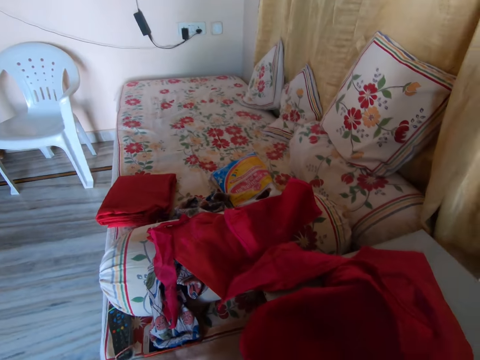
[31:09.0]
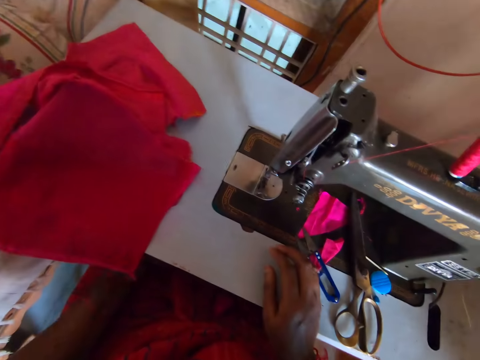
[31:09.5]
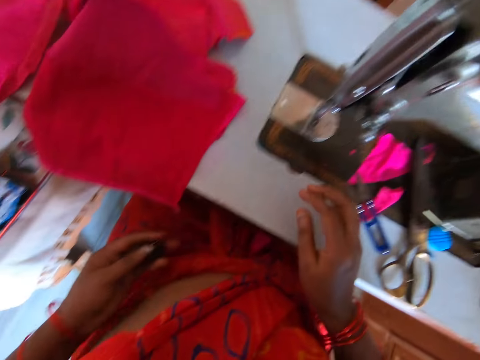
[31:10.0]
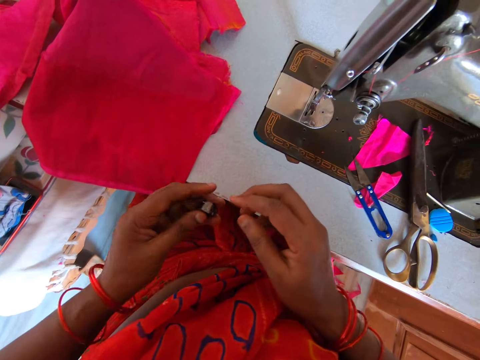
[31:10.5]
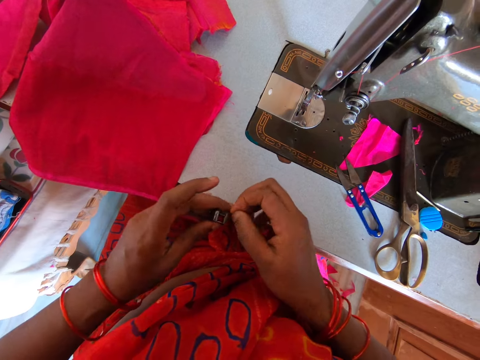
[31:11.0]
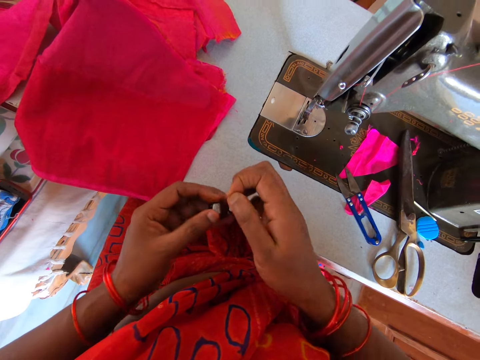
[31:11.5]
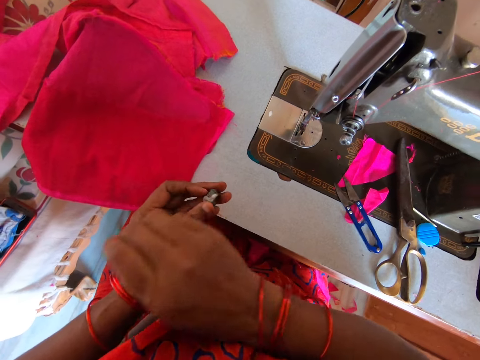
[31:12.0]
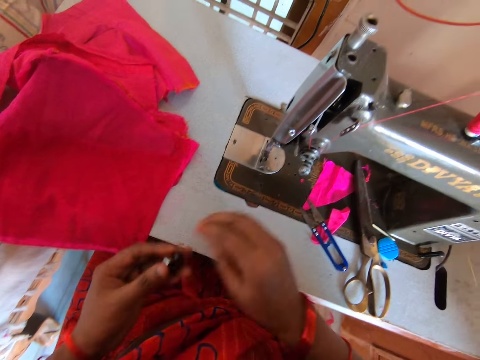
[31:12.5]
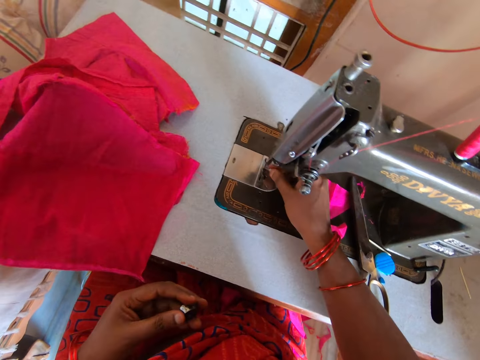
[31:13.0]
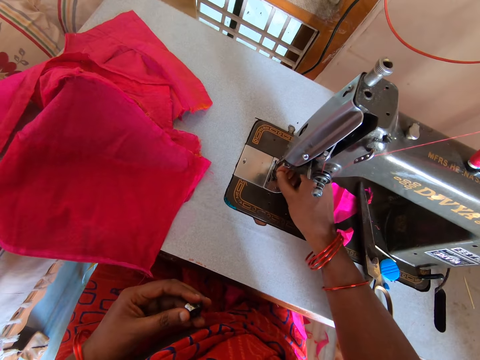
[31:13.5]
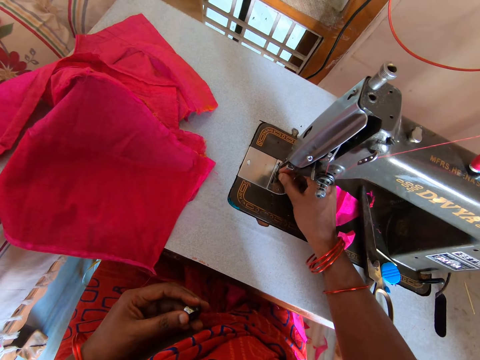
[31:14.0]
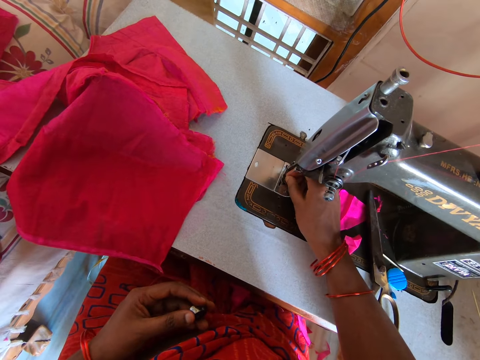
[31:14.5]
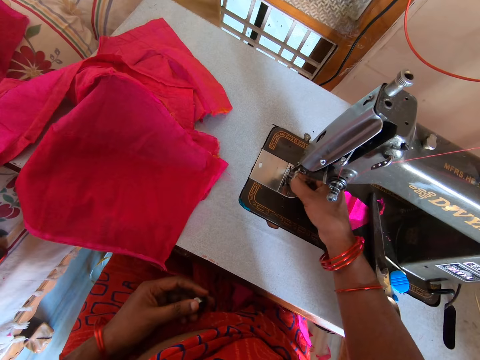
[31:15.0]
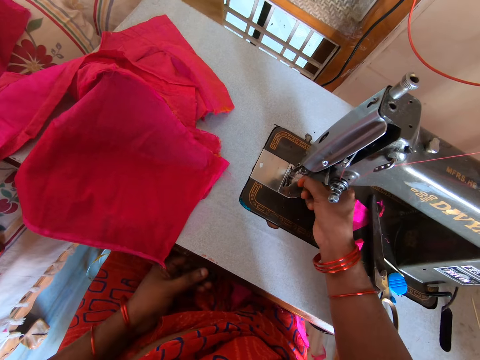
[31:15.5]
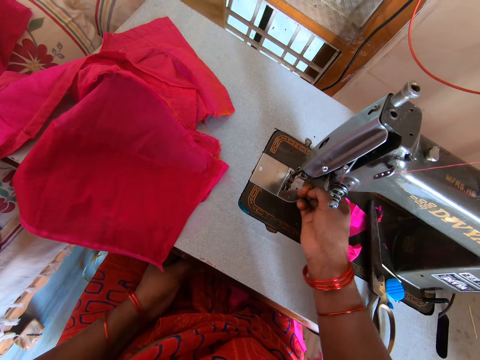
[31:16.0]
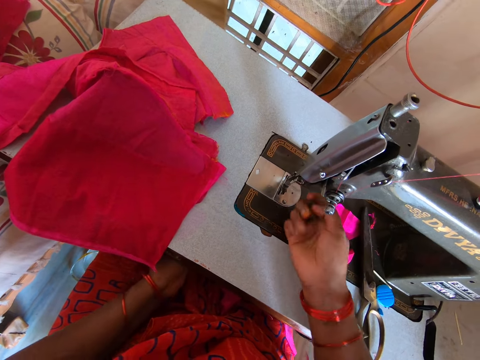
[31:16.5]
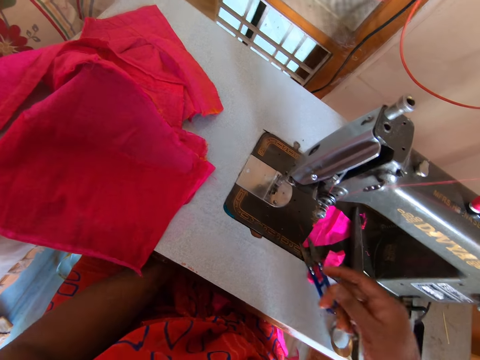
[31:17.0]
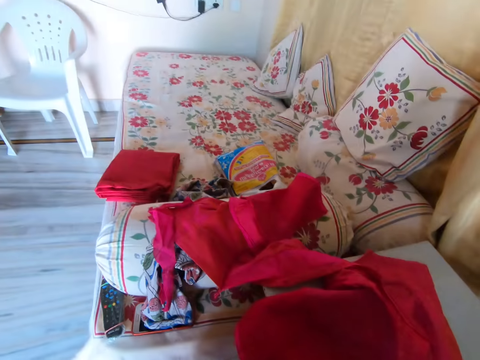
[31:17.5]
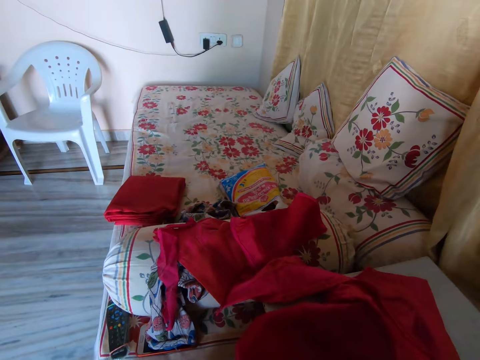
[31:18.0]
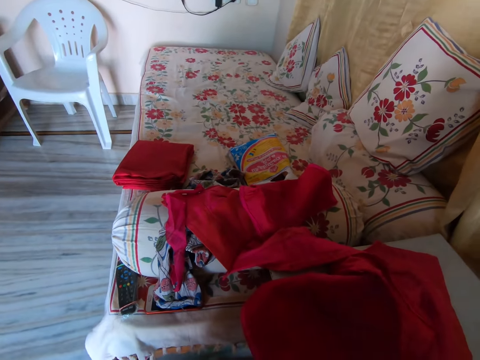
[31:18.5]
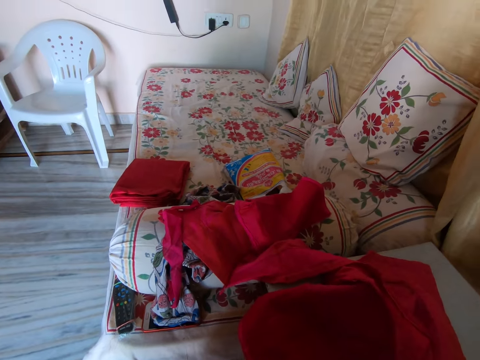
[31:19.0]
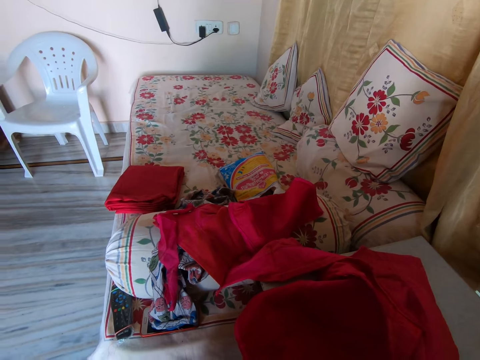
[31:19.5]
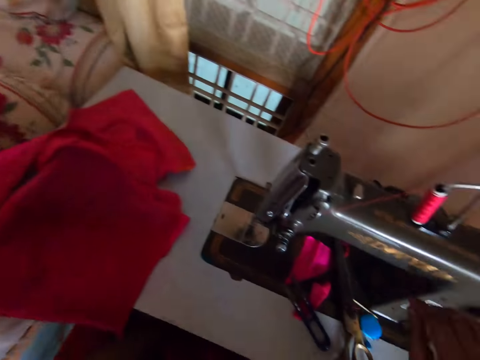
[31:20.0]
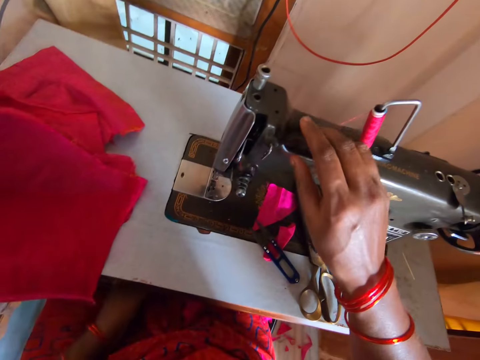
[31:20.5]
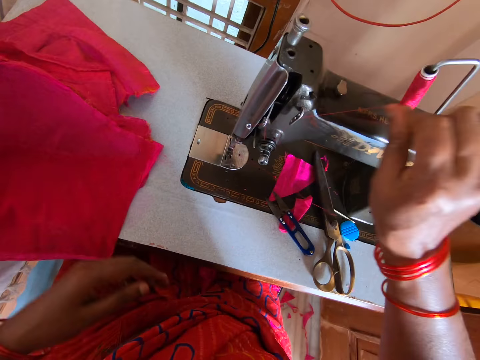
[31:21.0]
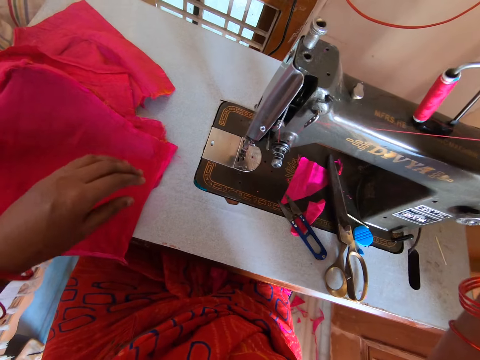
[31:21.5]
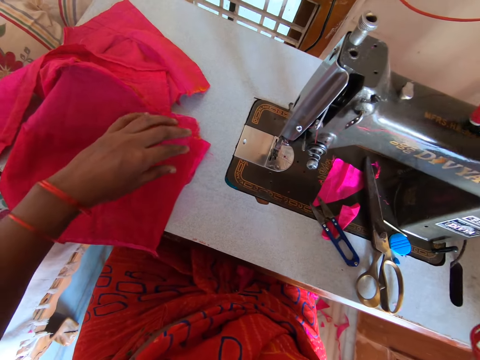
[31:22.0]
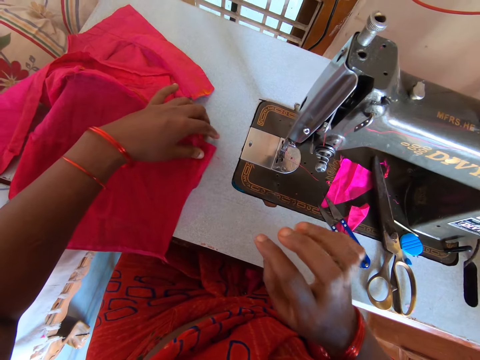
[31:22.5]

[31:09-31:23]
The camera wearer removes the bobbin from the machine. She looks at the bobbin and removes the thread in the bobbin. She unfolds the thread from something. She pulls the thread in the sewing machine. She adjusts the thread with her hand. She looks around the room. She pulls the thread in the sewing machine.

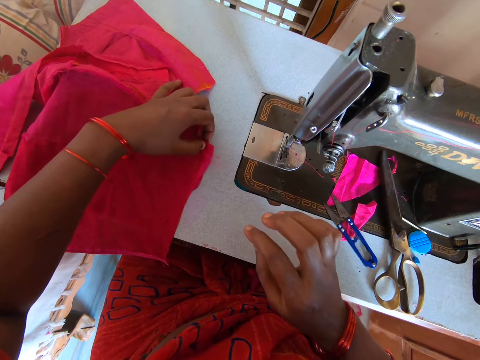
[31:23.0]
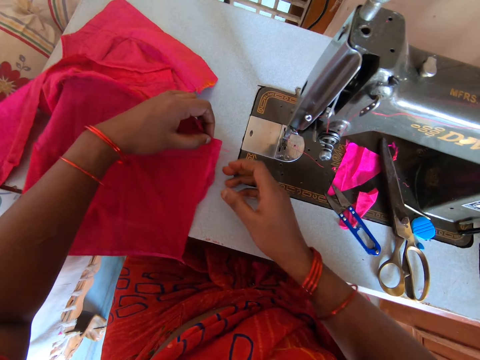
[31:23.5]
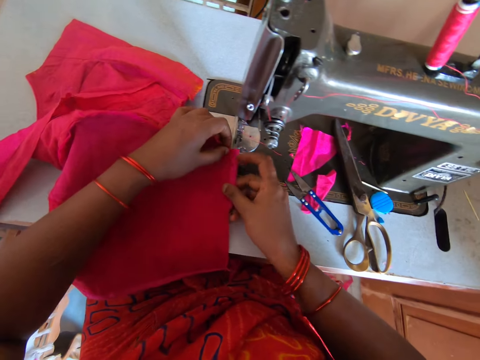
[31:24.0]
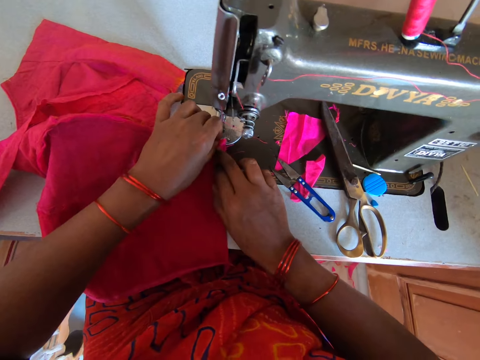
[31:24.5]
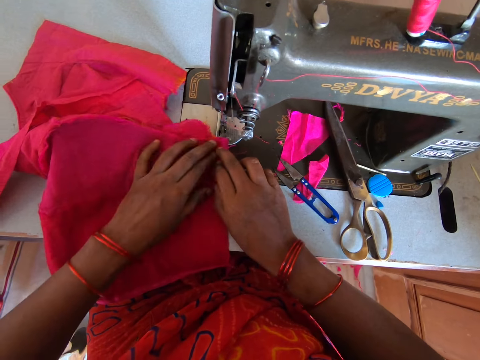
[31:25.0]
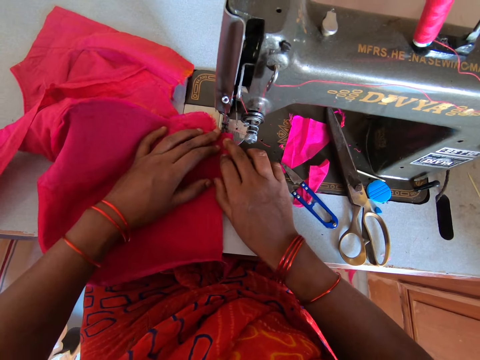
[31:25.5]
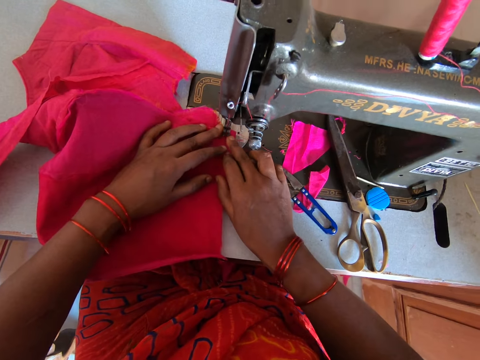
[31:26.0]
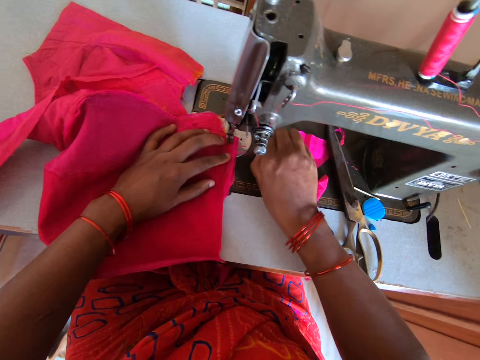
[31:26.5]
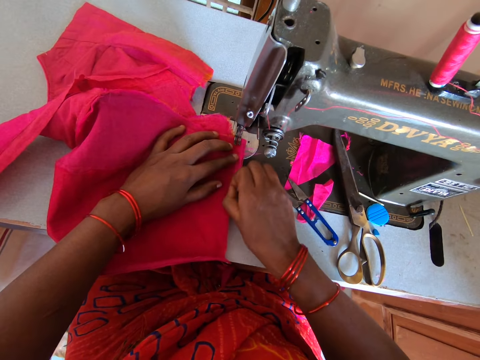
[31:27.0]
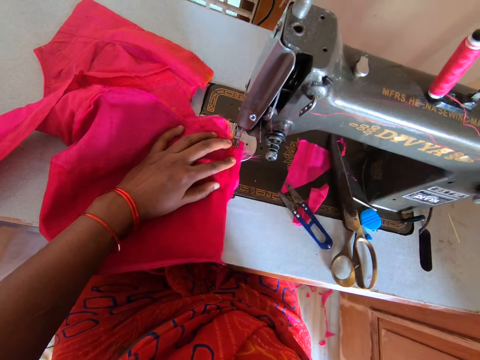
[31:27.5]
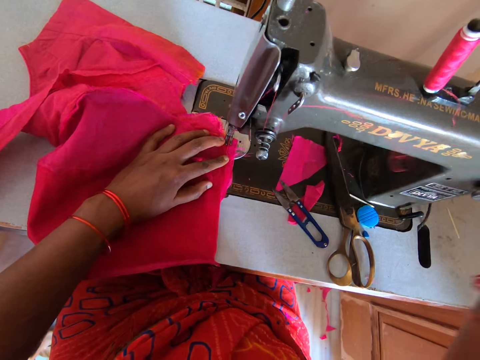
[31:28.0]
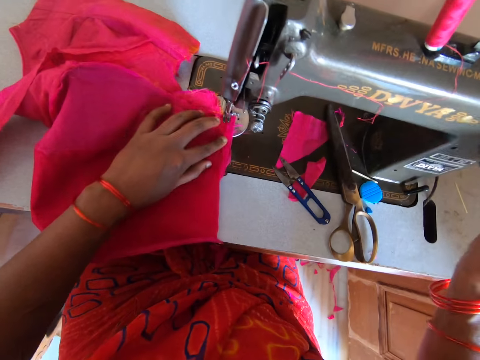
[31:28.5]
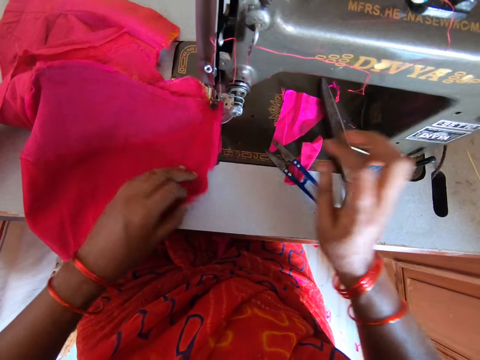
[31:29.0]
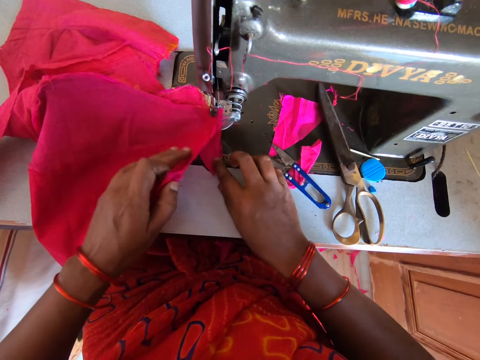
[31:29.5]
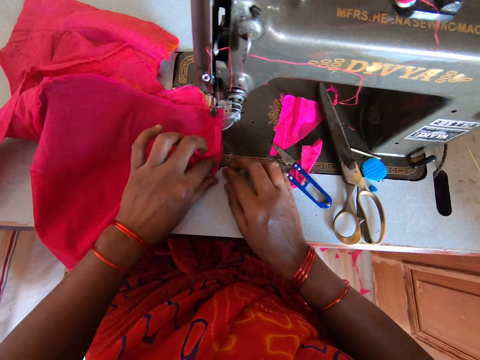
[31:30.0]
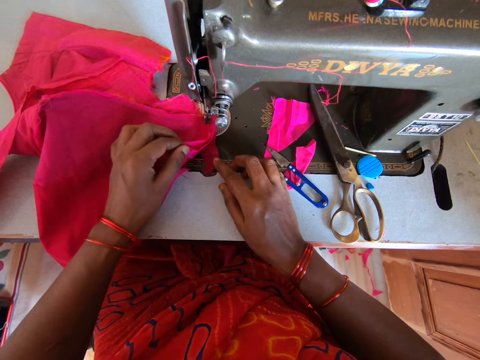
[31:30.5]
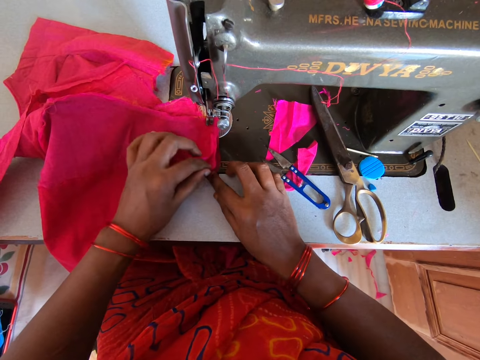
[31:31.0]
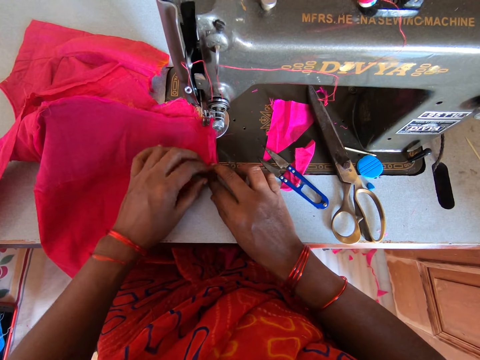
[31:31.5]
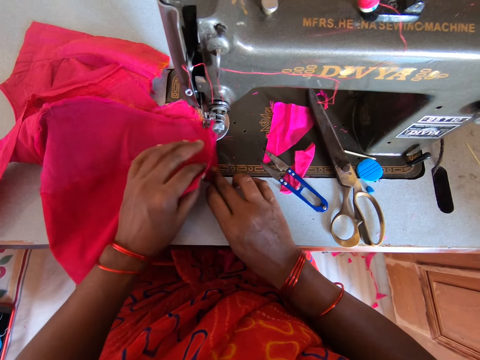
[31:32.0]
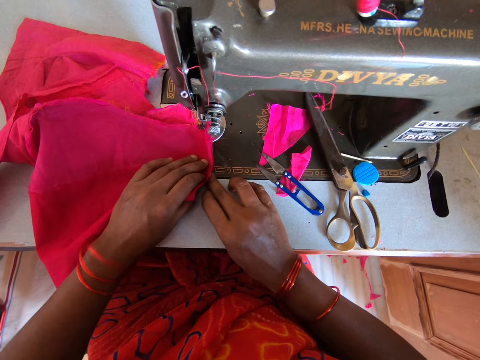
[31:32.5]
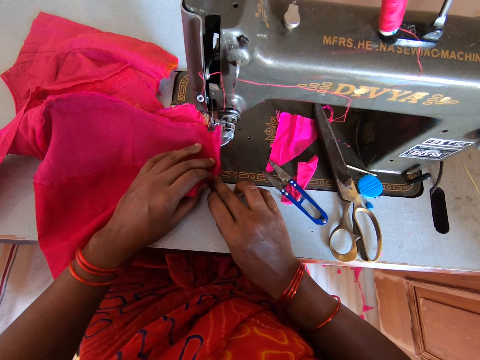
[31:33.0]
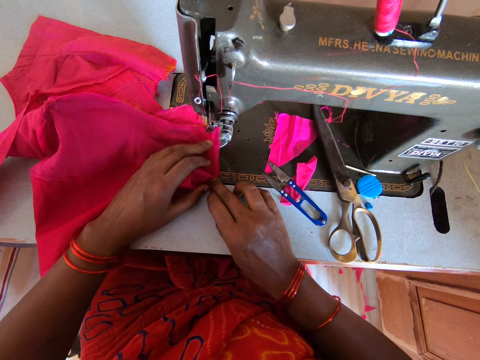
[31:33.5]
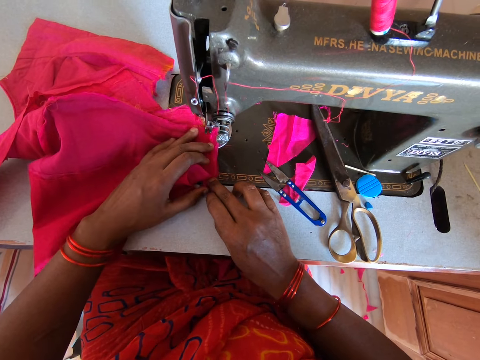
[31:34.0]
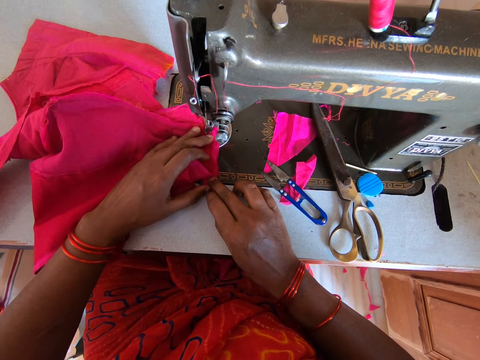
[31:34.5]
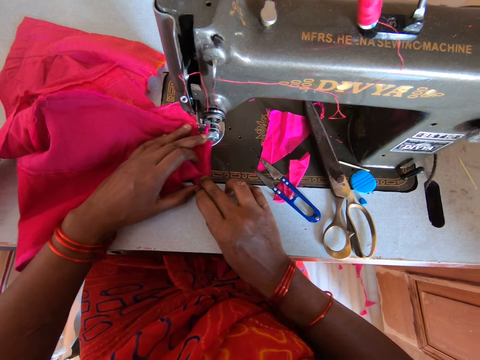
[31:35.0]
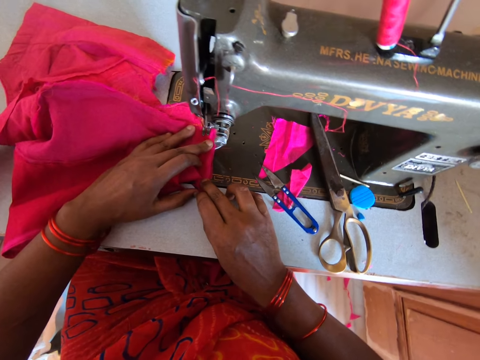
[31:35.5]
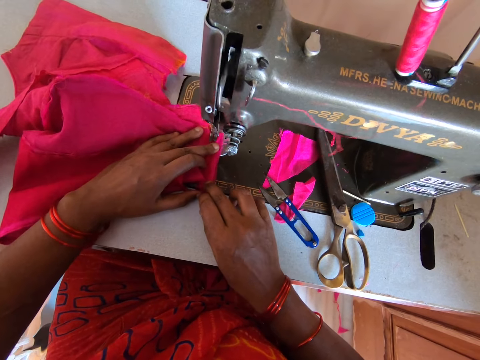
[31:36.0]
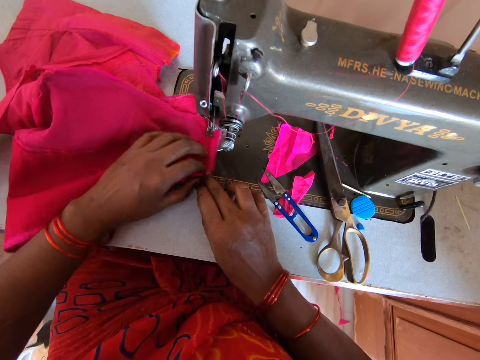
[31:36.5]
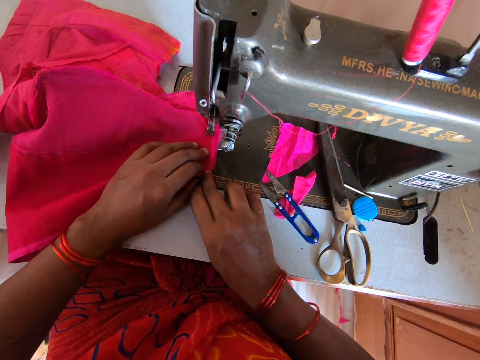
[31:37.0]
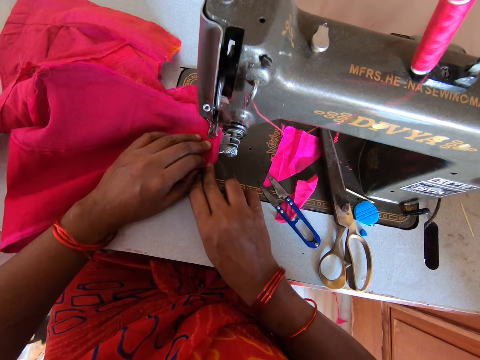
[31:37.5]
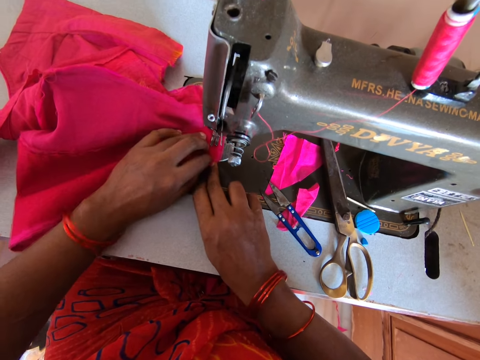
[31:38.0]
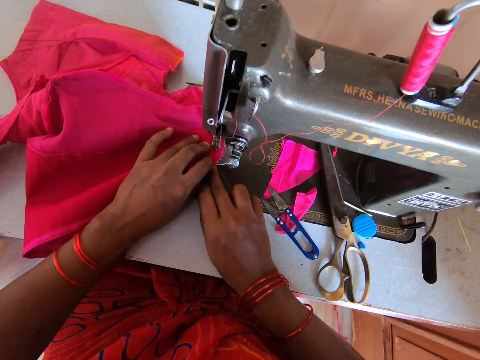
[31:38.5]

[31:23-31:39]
The camera wearer takes the cloth. They place the cloth on the sewing machine. They adjust the cloth on the sewing machine. They hold the cloth. They sew the cloth on the sewing machine.
